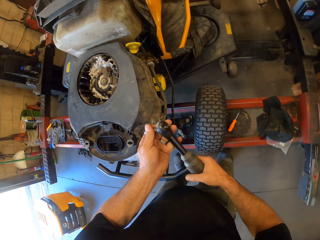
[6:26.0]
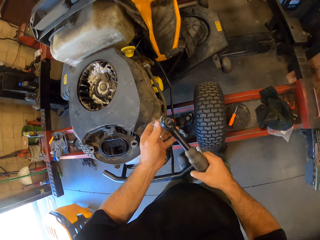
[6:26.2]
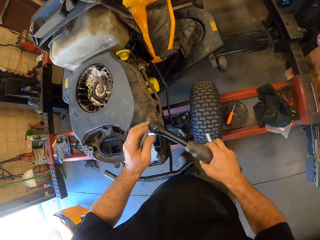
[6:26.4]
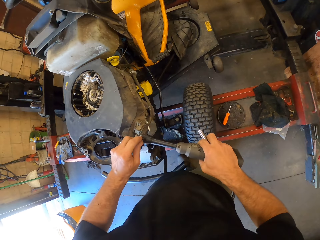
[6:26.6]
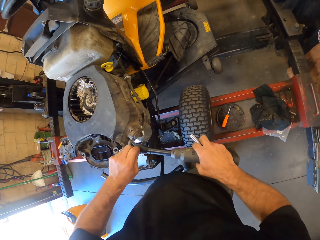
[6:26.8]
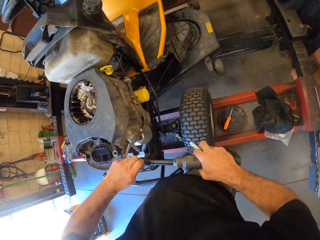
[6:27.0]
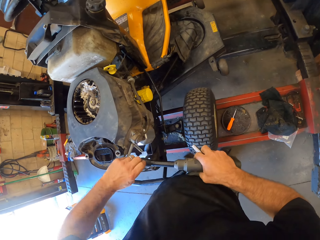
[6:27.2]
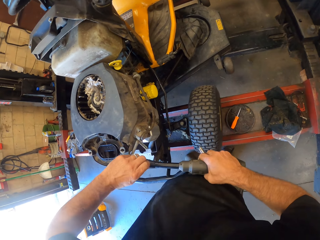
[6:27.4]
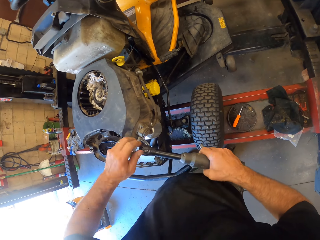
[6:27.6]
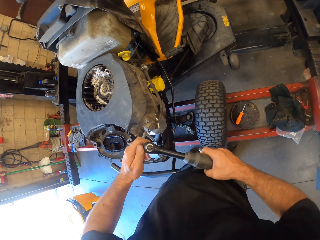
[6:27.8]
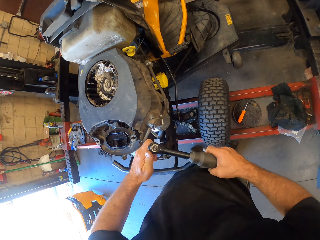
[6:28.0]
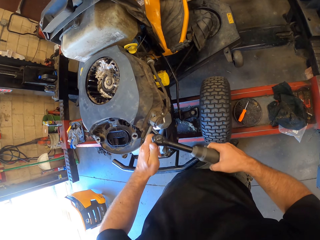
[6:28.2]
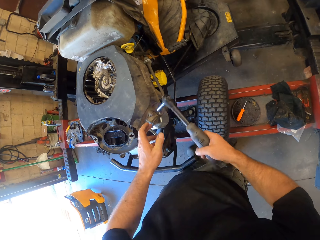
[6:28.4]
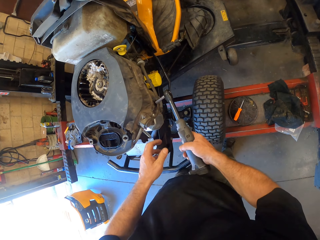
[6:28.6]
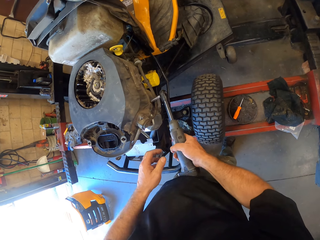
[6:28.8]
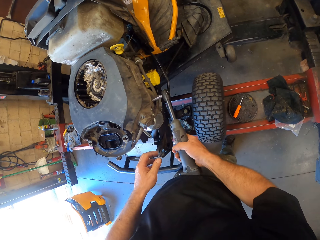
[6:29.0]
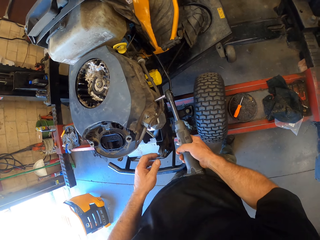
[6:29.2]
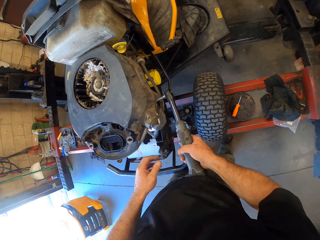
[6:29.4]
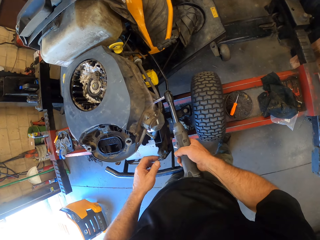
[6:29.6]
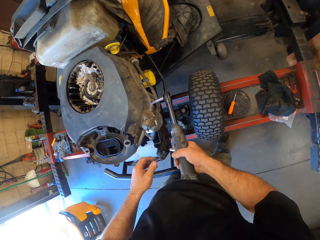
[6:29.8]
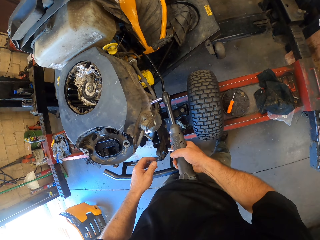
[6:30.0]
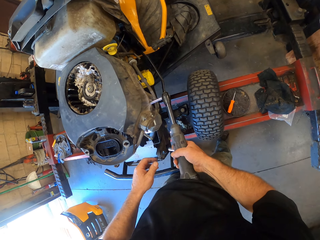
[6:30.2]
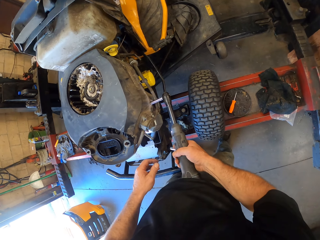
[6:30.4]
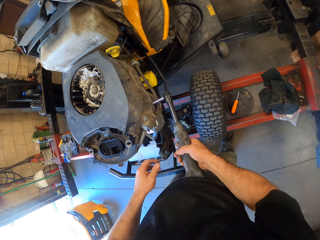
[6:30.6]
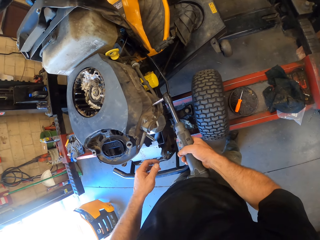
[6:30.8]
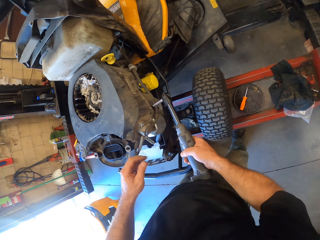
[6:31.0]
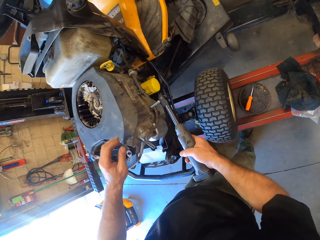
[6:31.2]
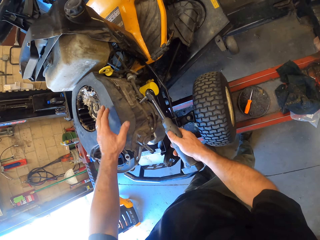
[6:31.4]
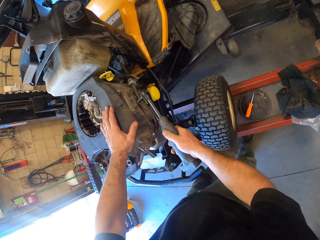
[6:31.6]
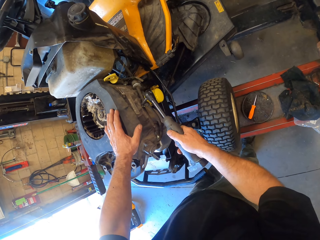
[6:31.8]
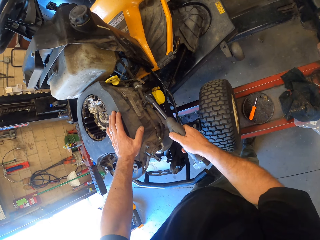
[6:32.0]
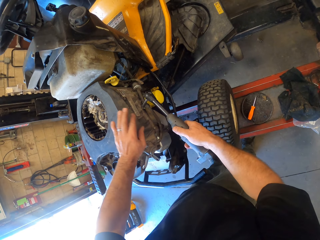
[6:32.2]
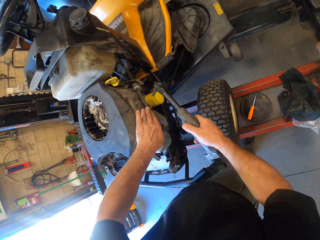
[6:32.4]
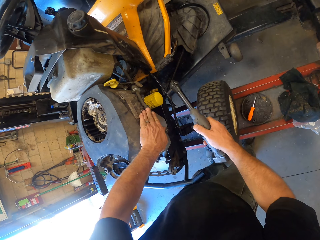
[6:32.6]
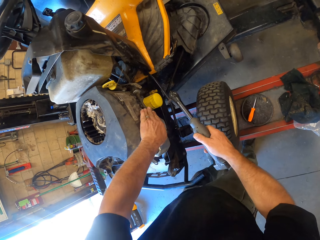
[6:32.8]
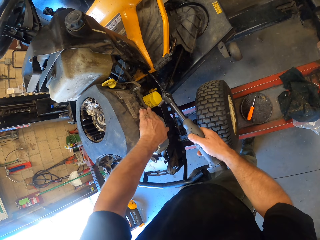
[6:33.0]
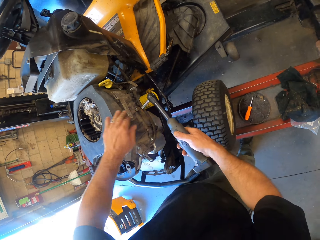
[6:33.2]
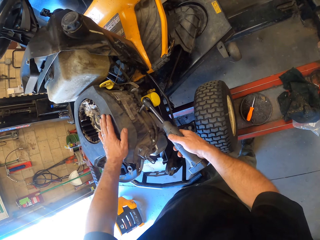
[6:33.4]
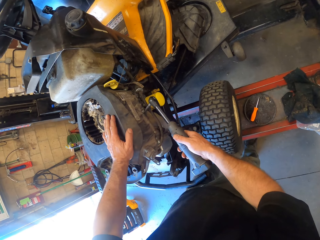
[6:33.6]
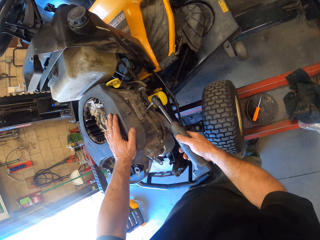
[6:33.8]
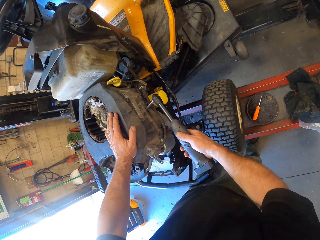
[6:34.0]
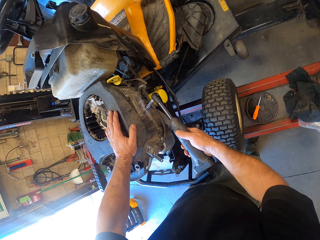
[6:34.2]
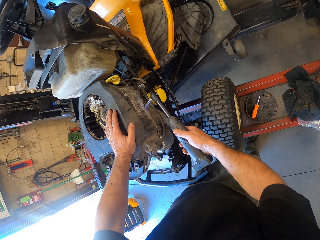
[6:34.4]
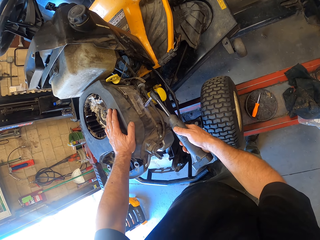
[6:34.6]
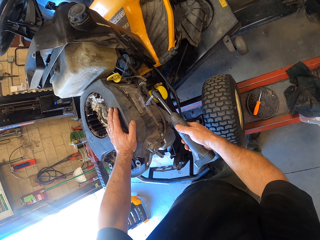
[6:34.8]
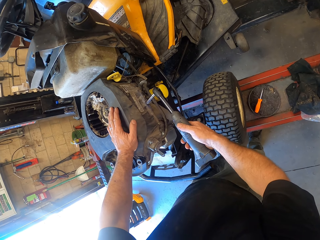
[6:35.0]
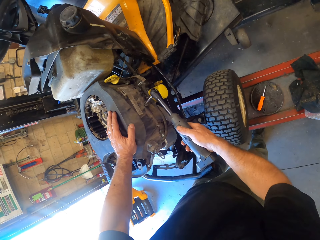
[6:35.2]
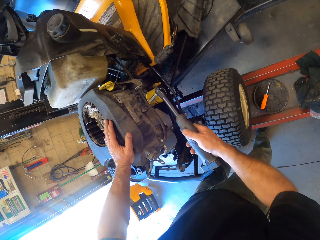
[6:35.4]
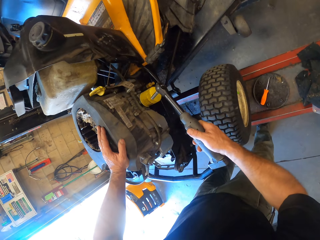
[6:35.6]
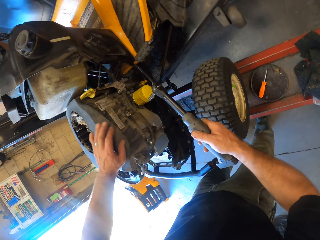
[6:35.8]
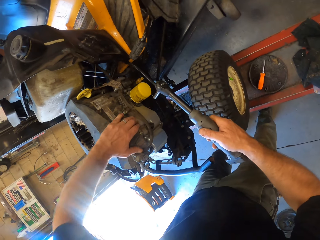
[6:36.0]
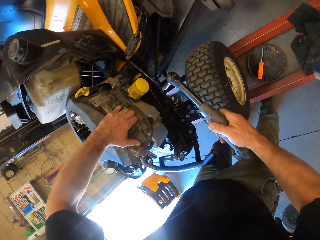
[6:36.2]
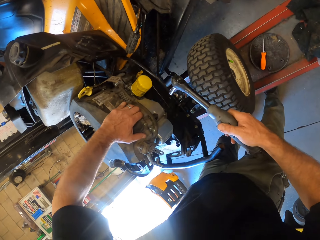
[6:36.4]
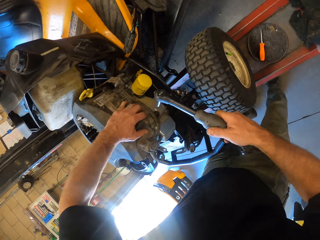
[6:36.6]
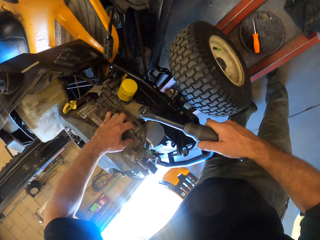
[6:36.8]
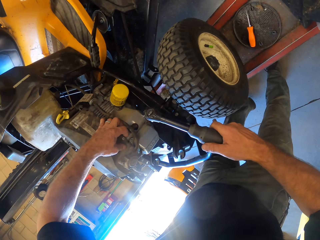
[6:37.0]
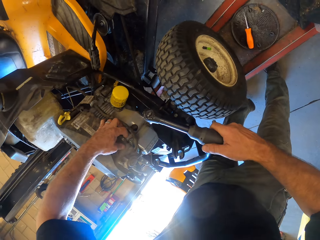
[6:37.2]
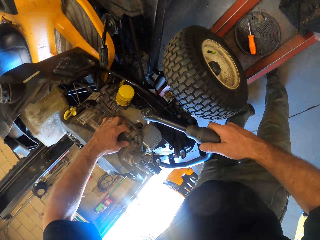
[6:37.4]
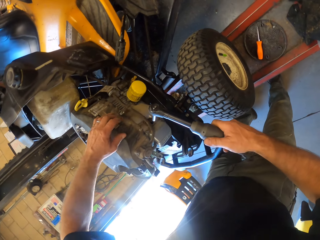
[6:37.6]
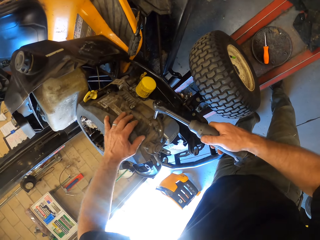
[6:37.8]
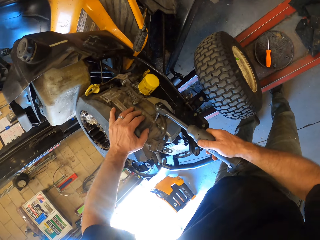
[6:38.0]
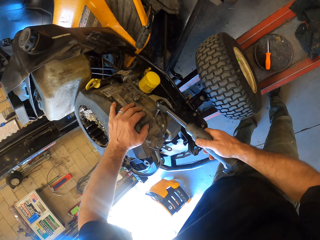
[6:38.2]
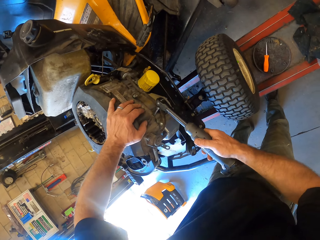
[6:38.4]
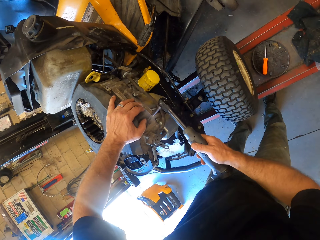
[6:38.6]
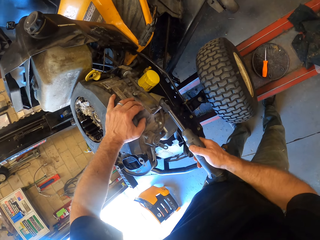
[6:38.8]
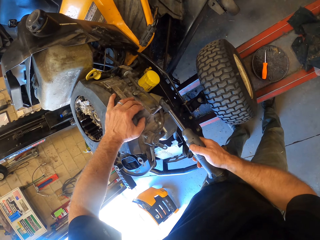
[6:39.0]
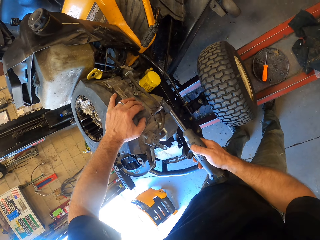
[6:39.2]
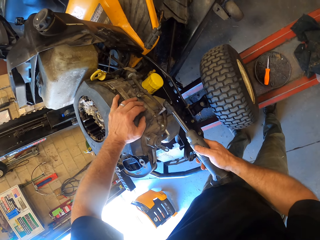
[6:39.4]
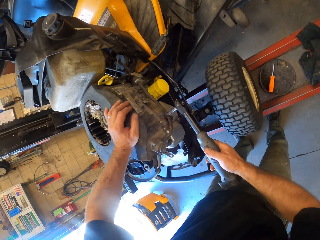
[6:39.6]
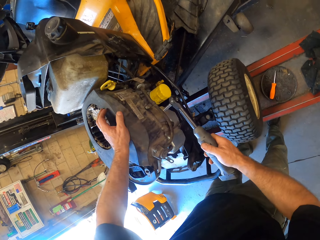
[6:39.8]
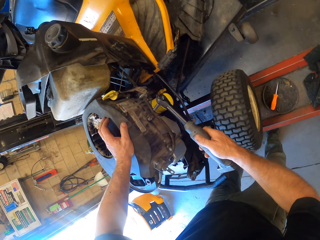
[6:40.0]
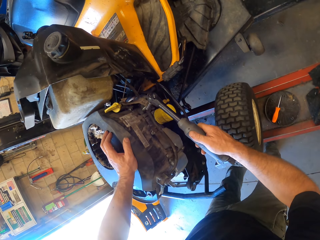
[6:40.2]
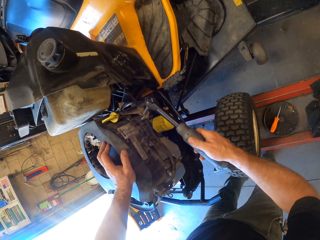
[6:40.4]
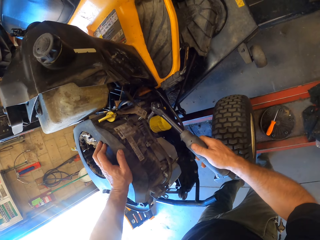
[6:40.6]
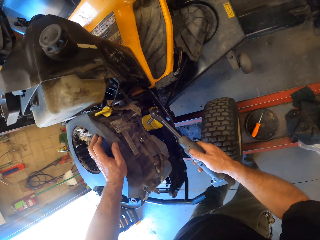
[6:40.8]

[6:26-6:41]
The camera wearer unscrews bolts from the lawn mower with the wrench in his right hand. He adjusts a wire on the lawn mower with his left hand. He unscrews a bolt from the lawn mower with the wrench in his right hand. He touches the engine with his left hand. He removes an engine part on the lawn mower. He unscrews a bolt from the lawn mower with the wrench in his right hand.

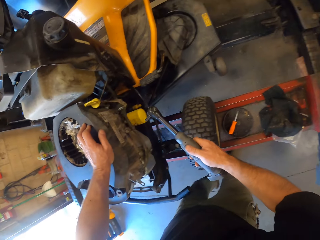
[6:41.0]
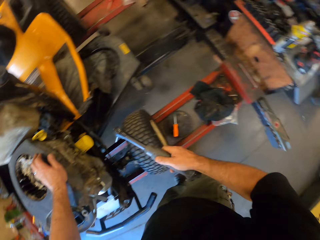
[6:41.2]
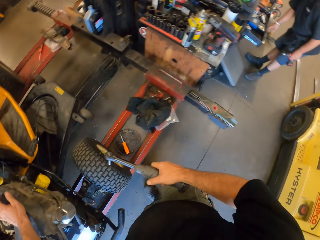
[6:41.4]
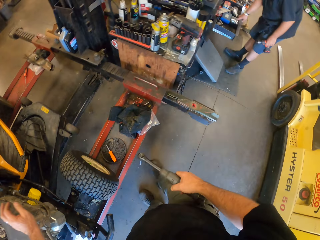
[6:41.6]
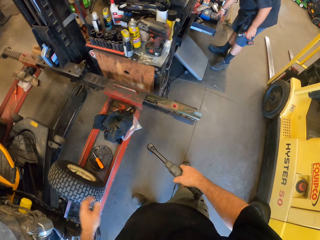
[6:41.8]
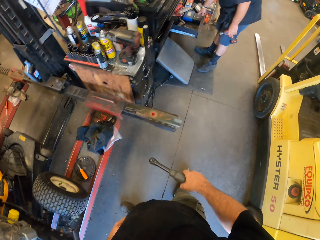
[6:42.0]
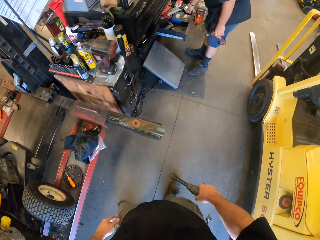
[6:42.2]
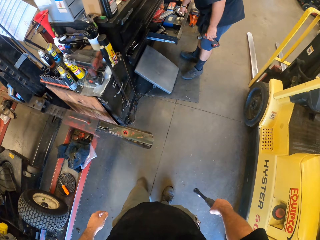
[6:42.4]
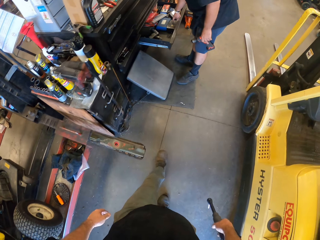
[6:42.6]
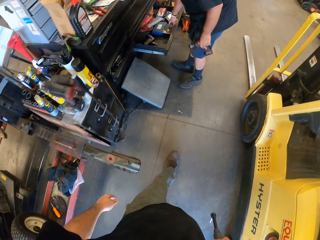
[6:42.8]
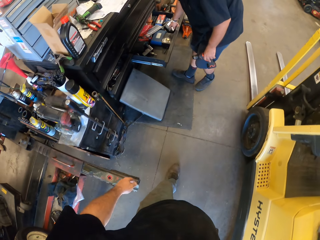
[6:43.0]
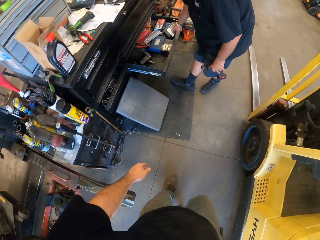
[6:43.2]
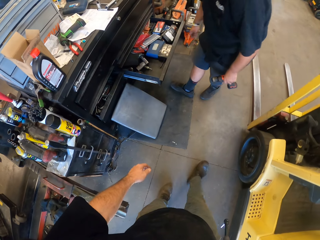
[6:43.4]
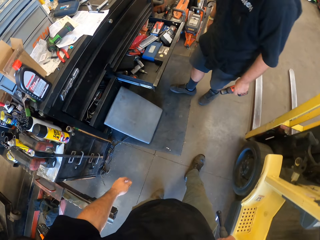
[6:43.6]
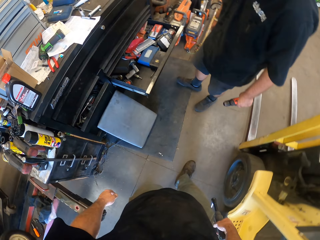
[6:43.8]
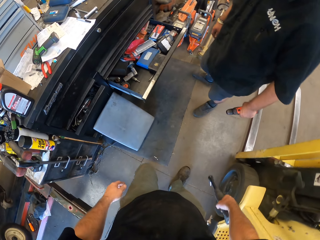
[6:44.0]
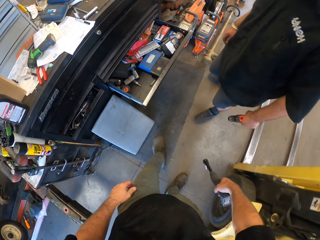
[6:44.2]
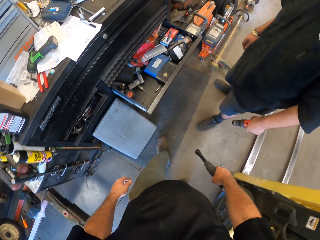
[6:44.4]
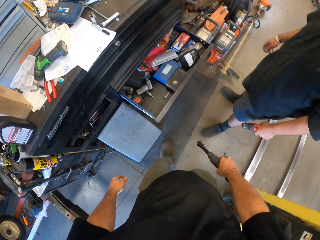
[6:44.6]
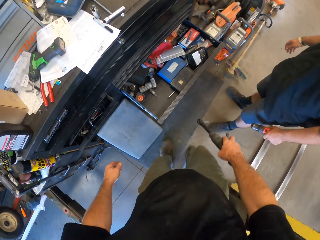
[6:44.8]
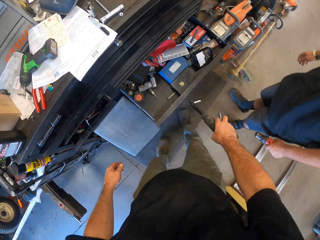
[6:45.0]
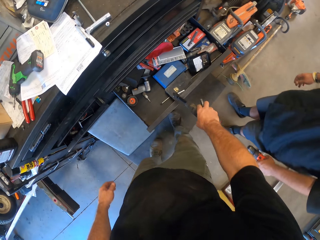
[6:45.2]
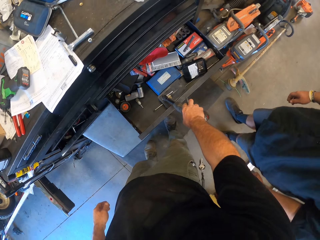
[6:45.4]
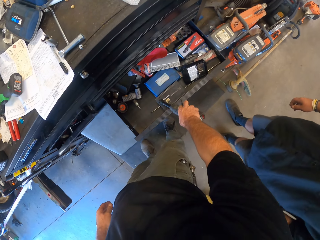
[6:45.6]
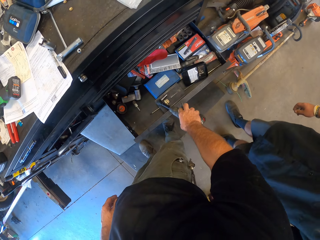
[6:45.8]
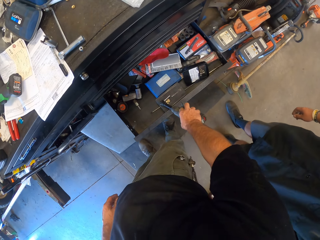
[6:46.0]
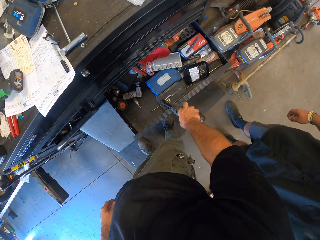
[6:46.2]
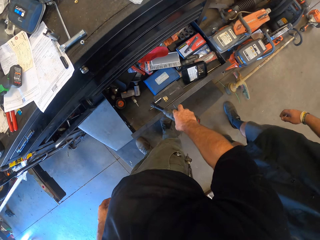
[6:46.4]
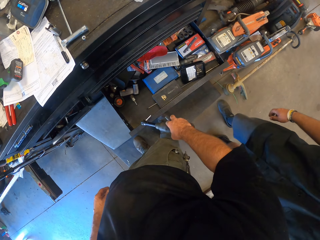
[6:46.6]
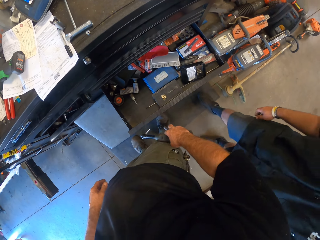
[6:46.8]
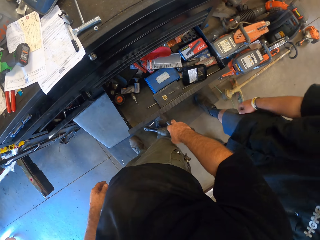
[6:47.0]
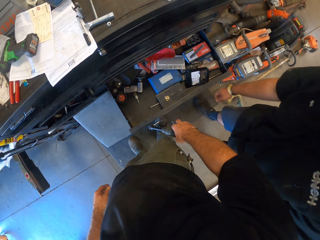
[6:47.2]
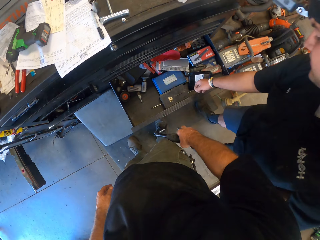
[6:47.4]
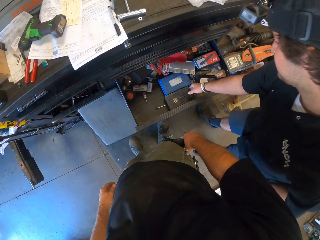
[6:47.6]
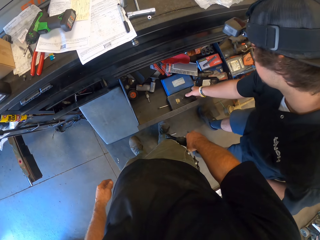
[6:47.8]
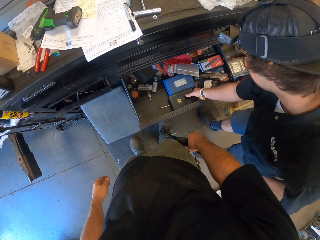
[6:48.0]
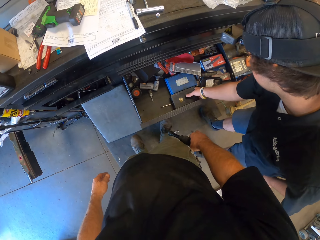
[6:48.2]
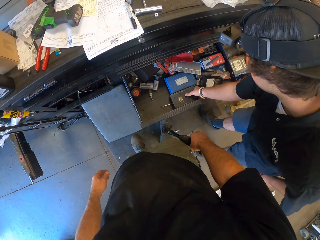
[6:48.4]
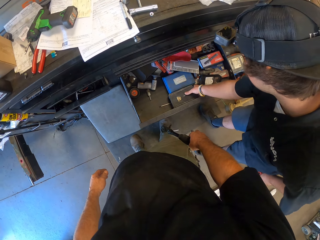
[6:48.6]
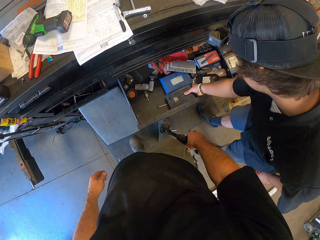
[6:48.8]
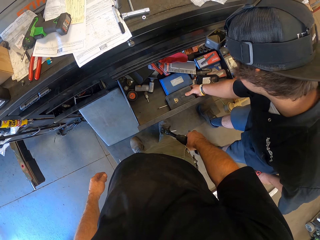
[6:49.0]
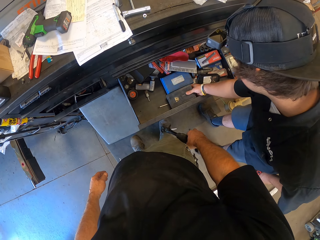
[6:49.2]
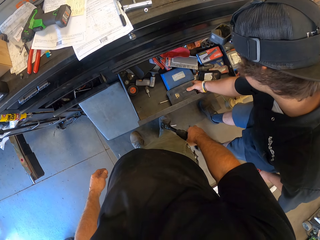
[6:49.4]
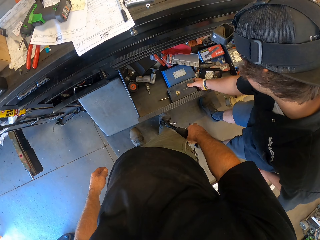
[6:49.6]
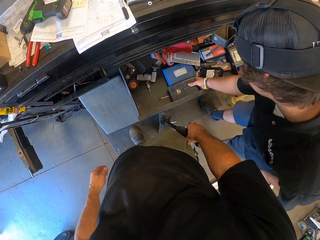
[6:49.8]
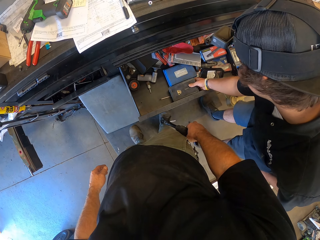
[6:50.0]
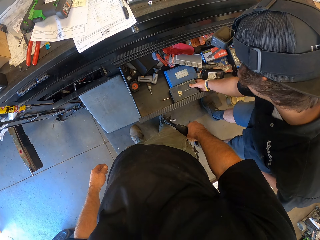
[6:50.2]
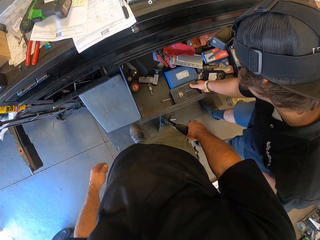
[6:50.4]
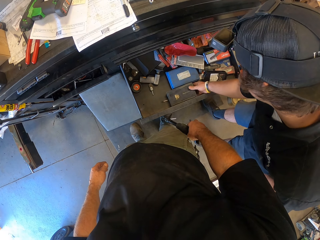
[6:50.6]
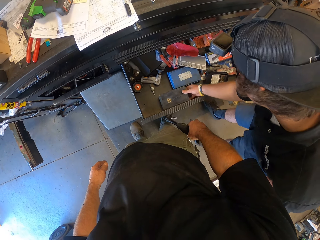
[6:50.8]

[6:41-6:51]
The camera wearer walks in a workshop. They interact with a man and tap on a metal using a drill. The man picks a tool box from the drawer with his right hand.
